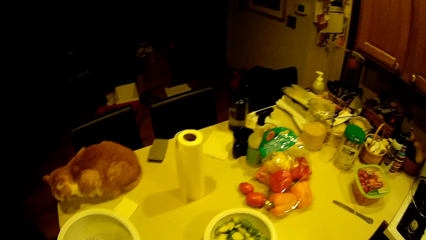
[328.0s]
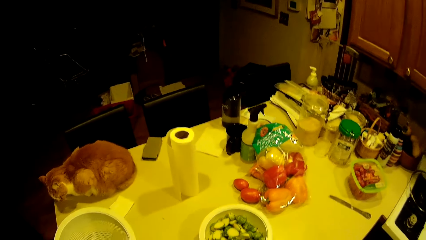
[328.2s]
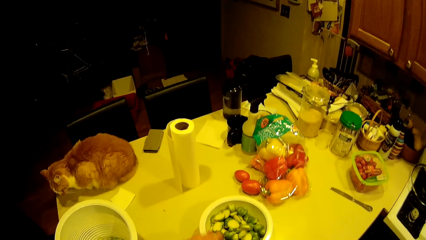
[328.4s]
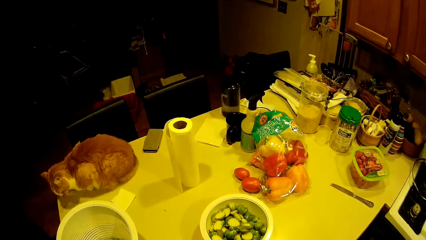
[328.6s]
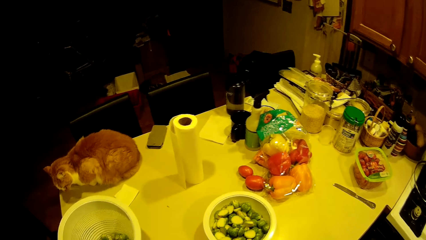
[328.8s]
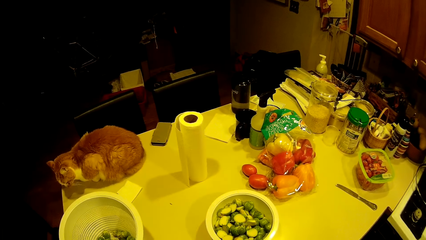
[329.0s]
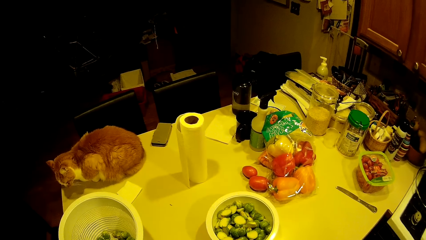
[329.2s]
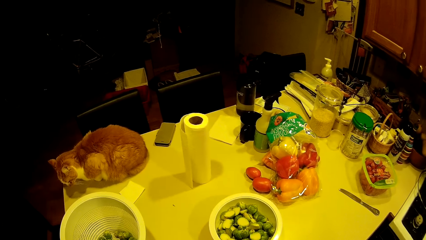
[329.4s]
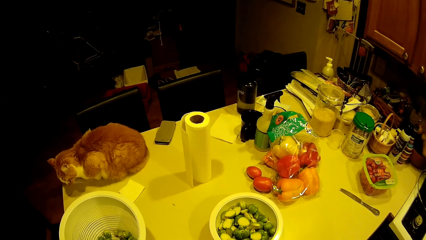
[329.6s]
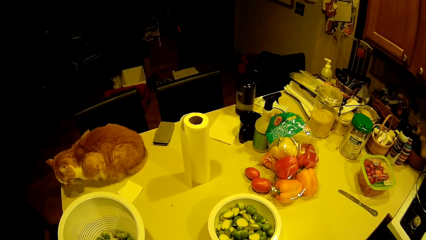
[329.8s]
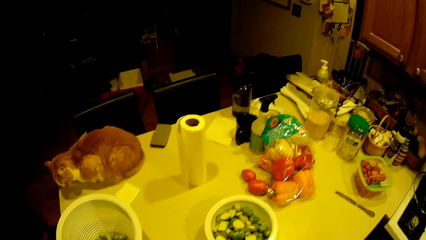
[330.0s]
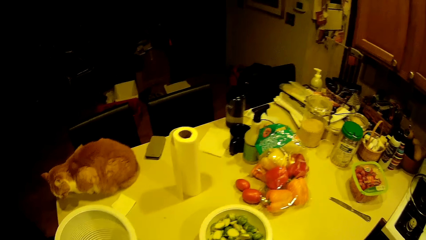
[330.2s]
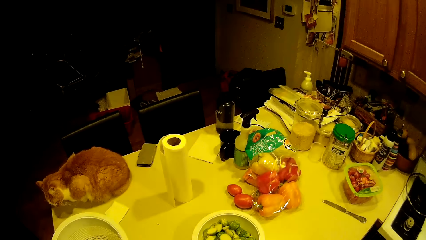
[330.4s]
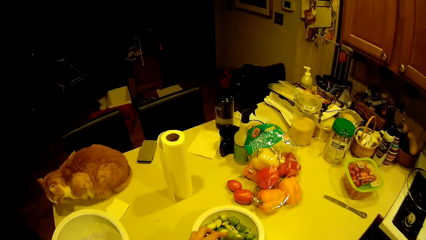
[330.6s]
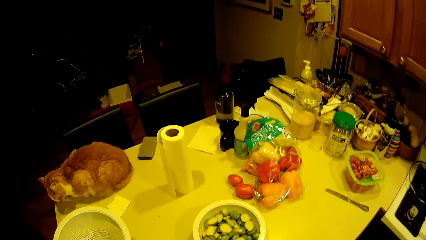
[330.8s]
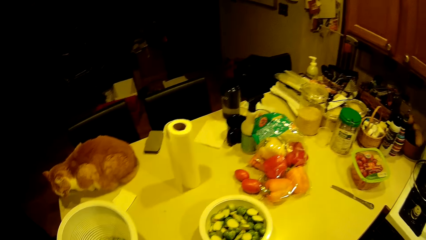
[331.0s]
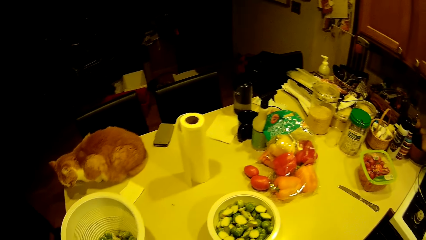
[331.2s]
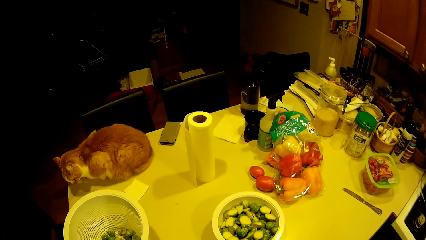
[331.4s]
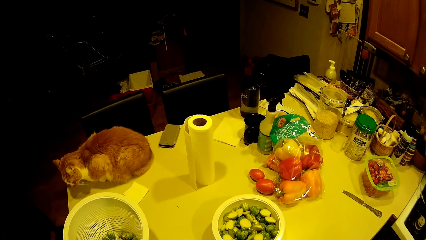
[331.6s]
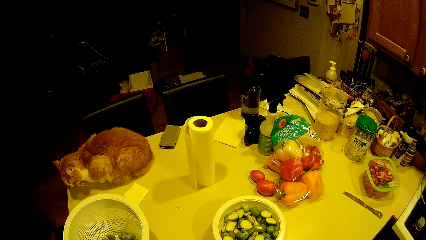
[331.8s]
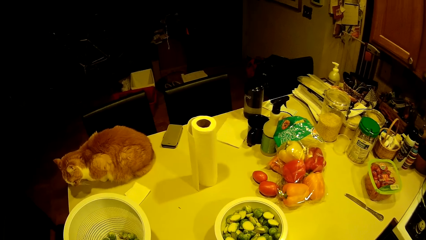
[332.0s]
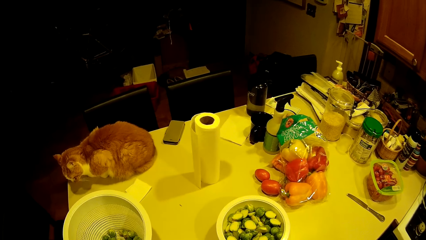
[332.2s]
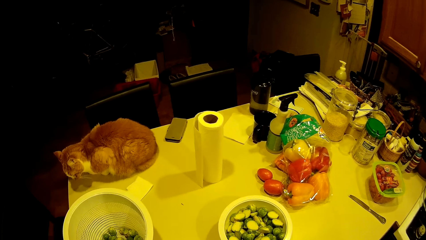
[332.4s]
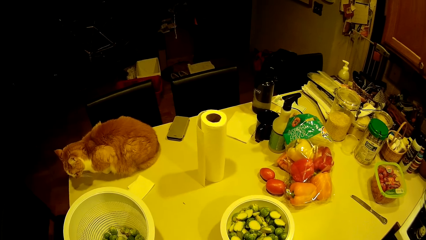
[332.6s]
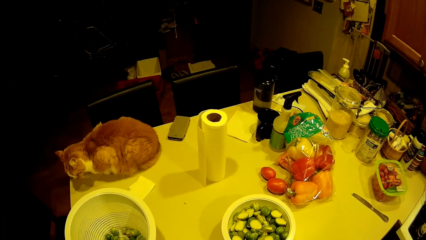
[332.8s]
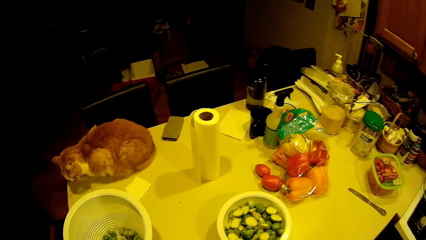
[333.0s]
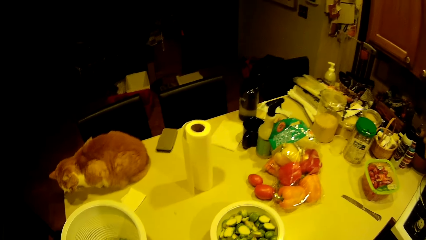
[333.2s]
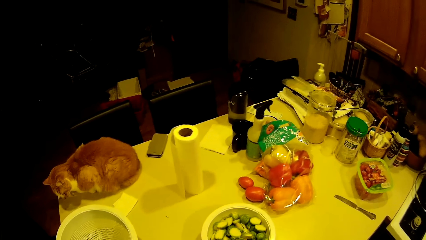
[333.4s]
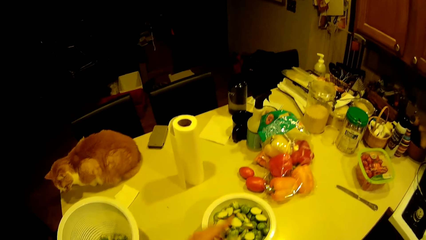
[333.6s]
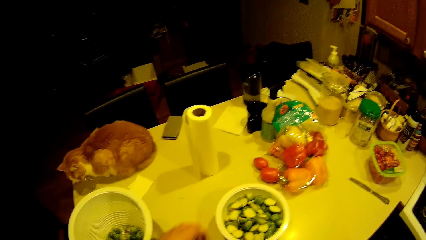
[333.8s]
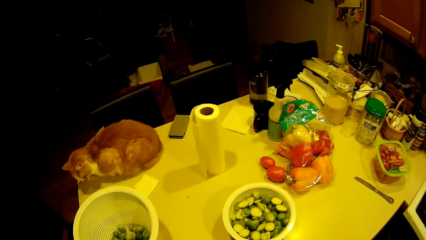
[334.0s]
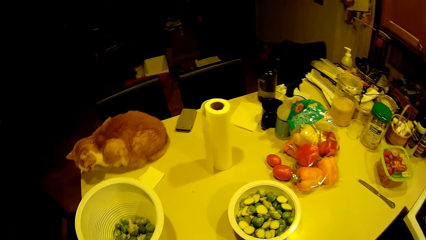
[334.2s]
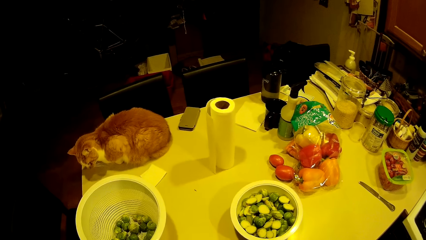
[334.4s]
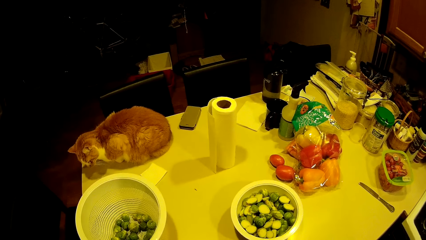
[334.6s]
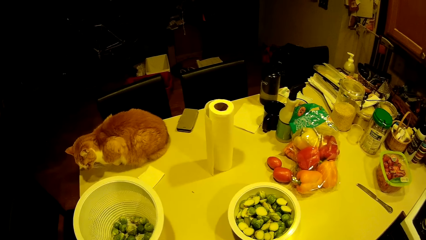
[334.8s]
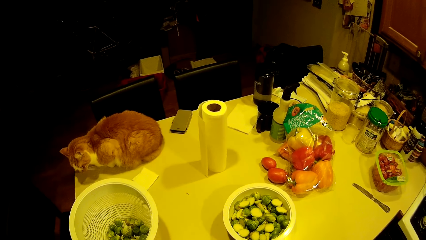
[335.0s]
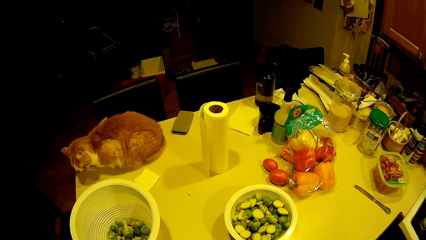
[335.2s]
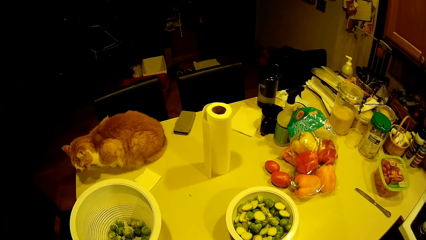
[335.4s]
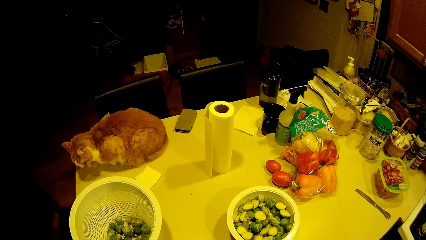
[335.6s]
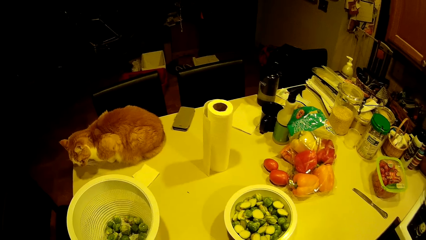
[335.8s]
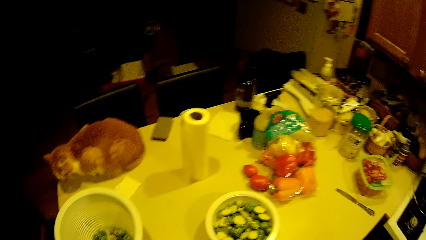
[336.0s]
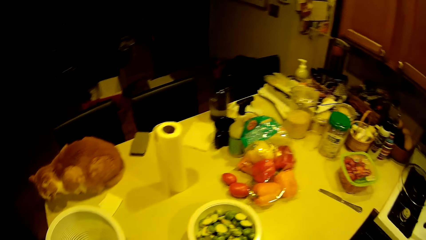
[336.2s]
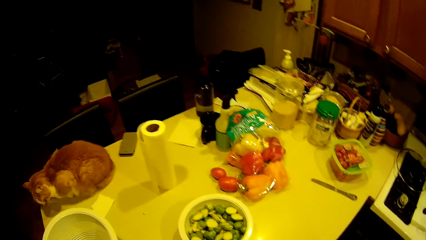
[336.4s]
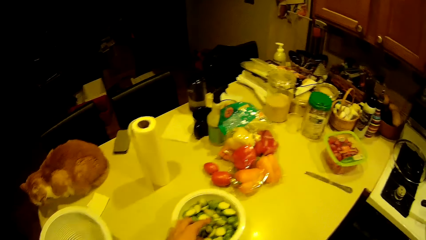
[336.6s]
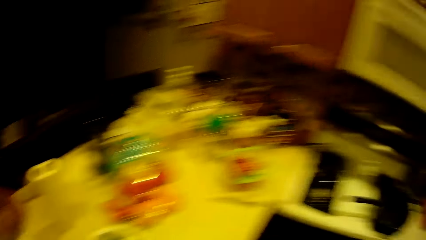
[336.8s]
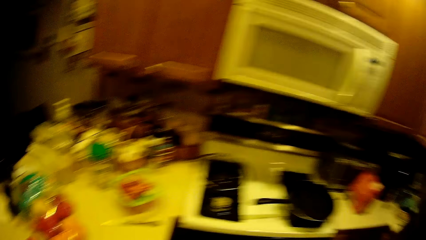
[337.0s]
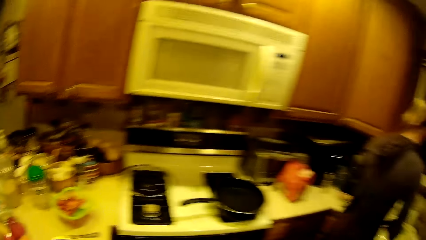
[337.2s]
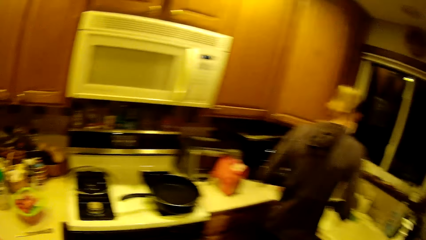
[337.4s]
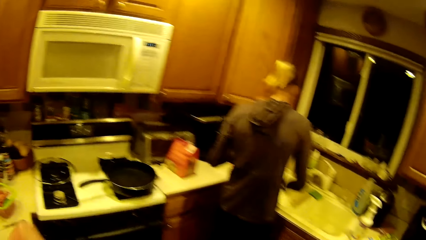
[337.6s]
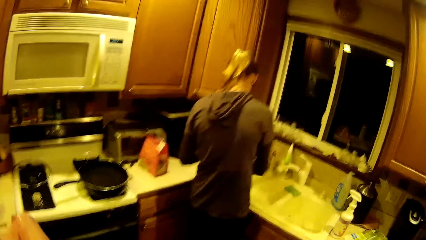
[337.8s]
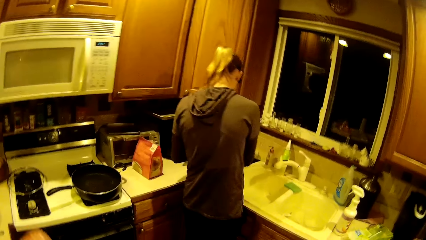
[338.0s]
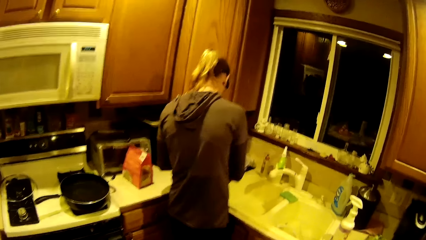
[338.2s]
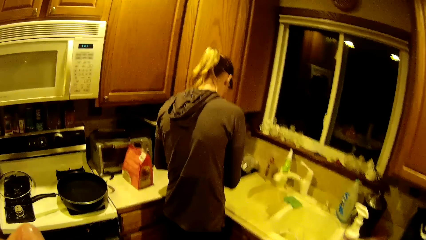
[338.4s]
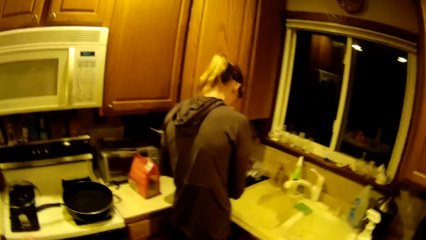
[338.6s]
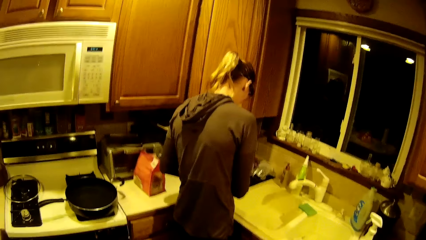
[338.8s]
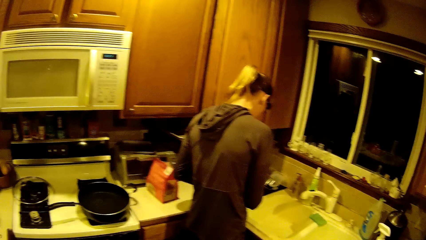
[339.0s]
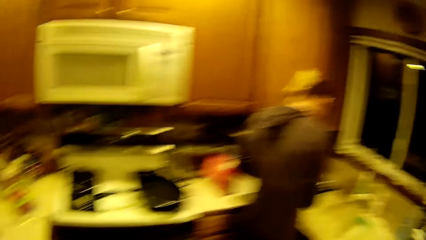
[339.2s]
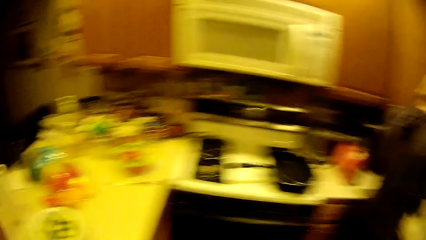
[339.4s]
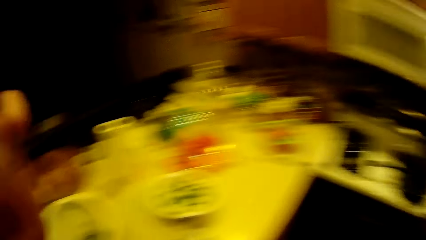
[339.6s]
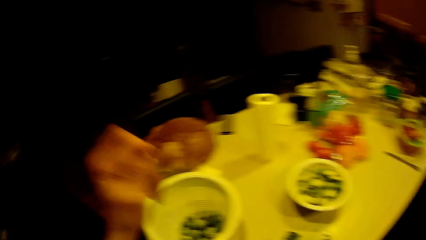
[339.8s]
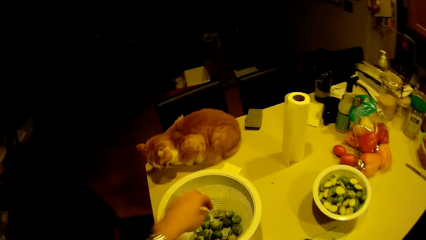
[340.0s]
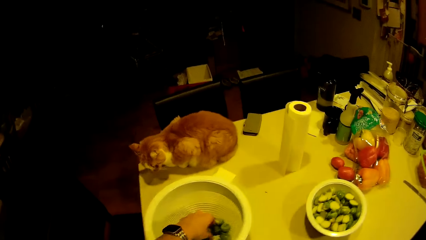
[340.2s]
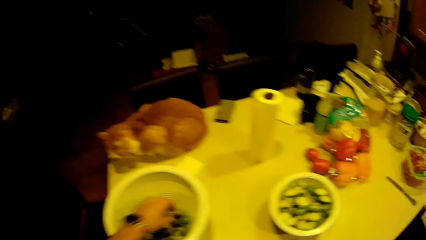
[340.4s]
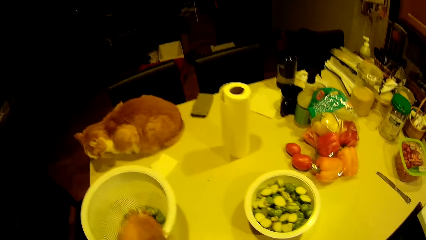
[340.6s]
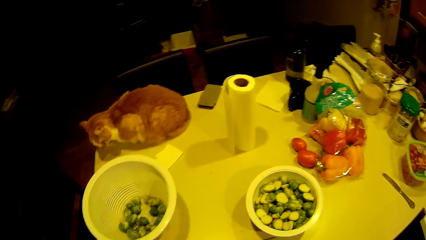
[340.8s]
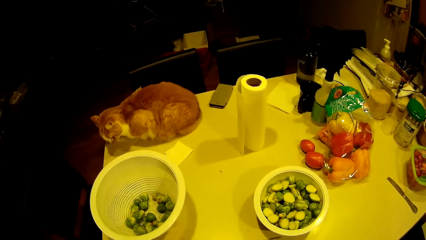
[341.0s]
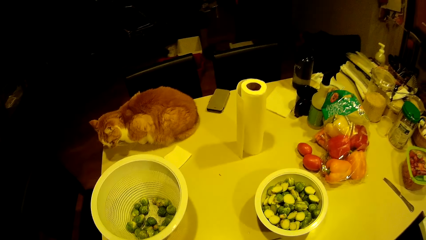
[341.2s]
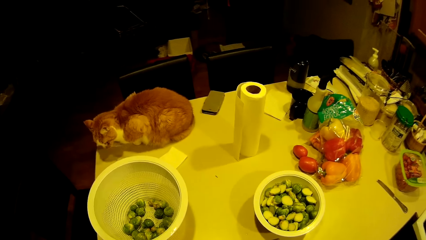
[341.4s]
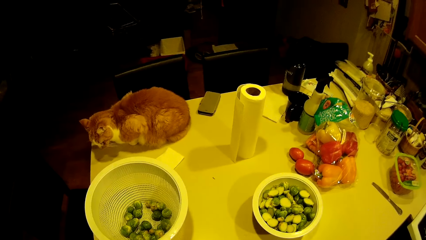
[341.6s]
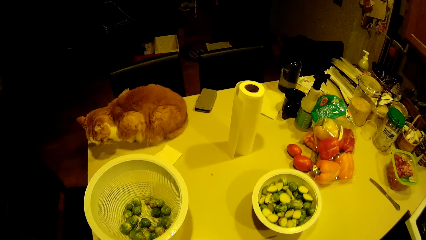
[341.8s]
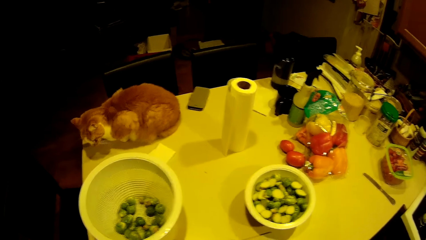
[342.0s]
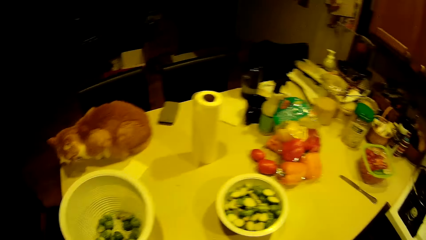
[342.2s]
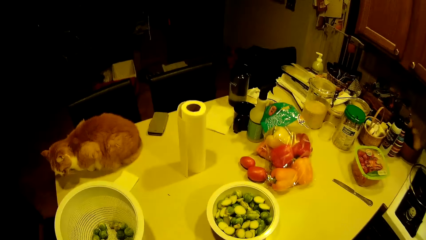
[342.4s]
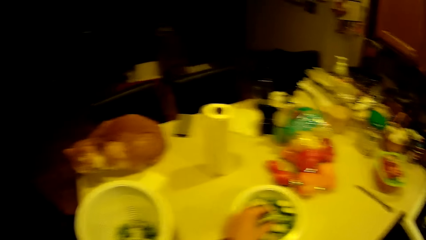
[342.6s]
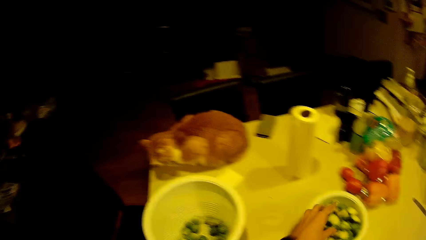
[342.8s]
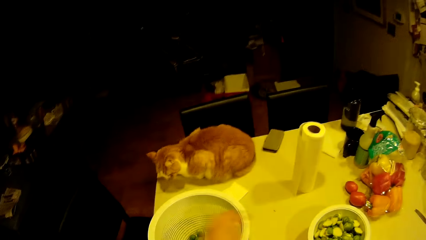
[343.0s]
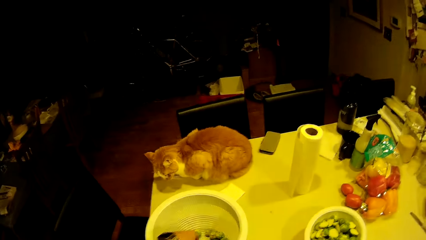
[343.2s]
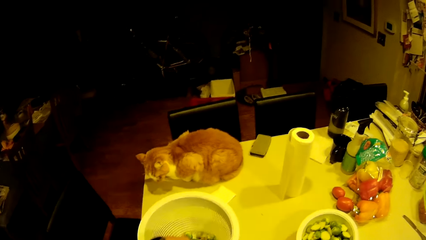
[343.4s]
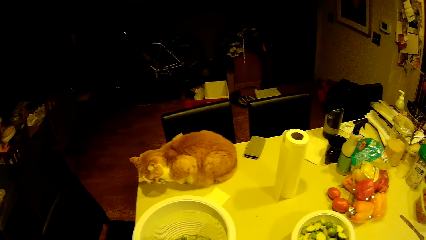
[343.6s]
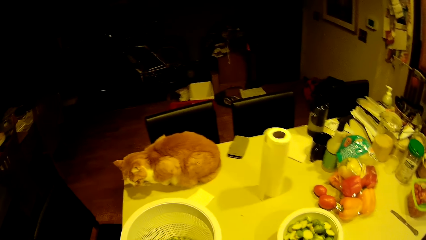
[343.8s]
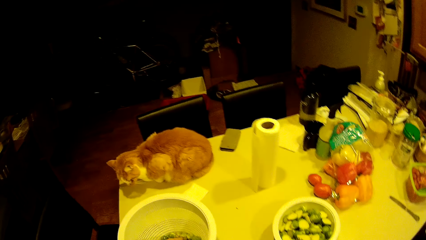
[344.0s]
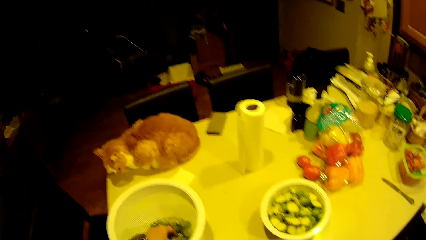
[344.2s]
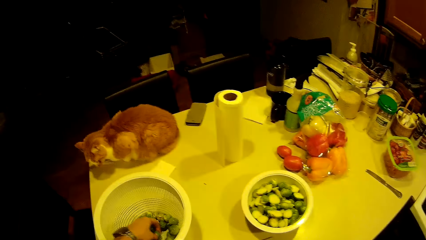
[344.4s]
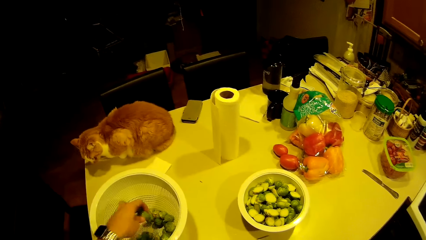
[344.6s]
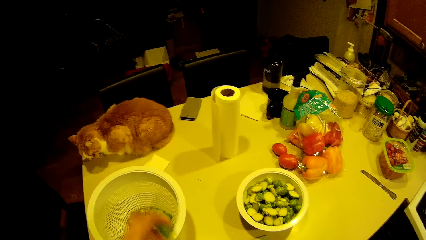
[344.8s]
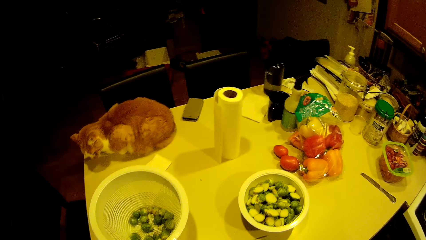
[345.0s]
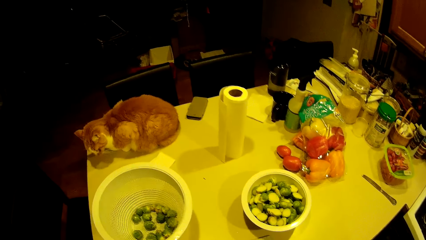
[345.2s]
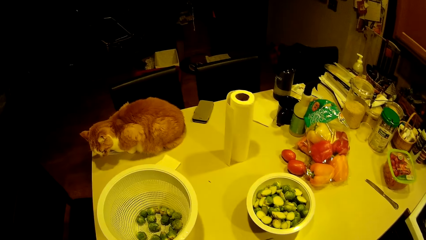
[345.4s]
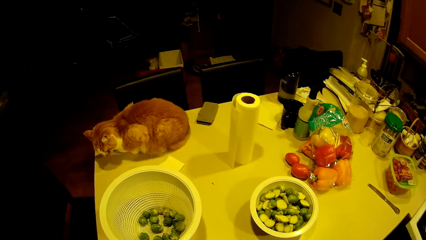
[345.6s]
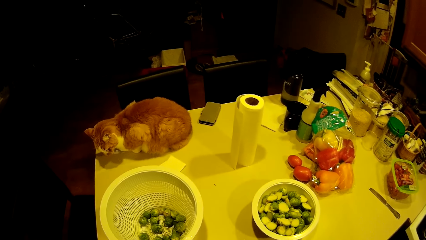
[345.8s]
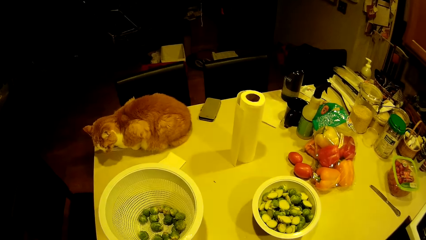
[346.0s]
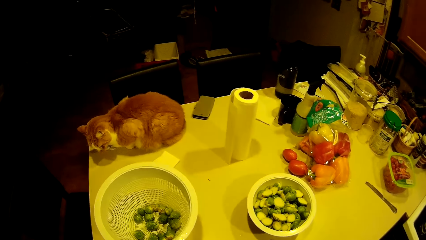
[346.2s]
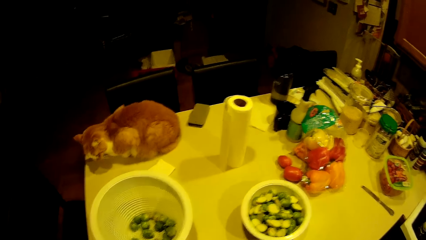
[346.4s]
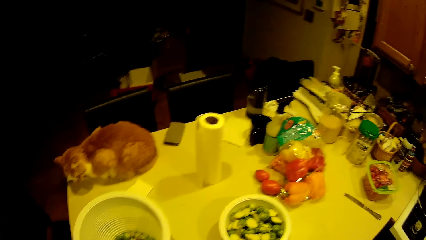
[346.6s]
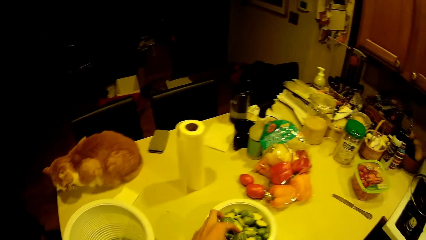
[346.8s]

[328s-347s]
The camera wearer puts the green pea eggs in the bowl on the worktop. They put the green pea egg in the bowl on the worktop. They put the green pea egg in the bowl on the worktop again. A woman slices a cheese. The camera wearer takes the green pea eggs from the filter on the worktop with the left hand. They put the green pea in the bowl on the worktop. They take the green pea from the filter on the worktop with the left hand.
